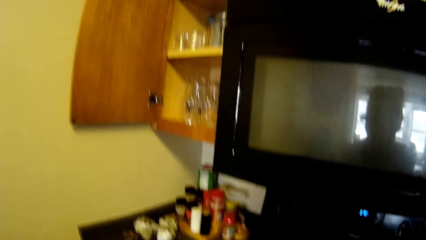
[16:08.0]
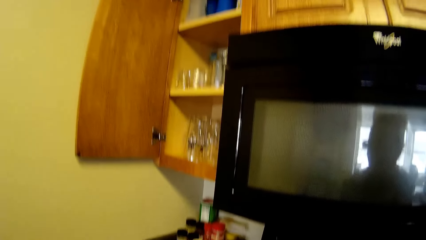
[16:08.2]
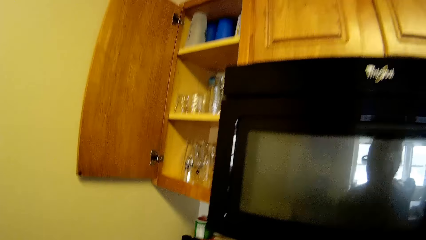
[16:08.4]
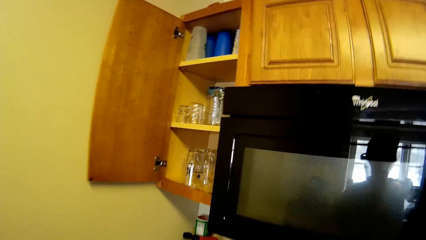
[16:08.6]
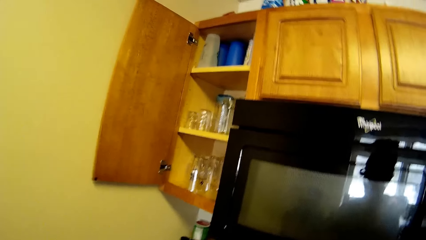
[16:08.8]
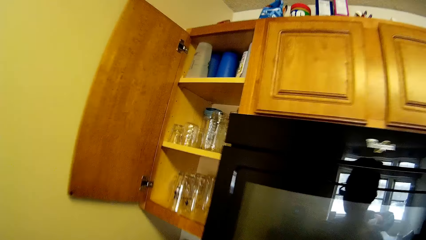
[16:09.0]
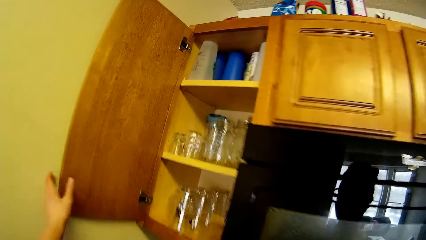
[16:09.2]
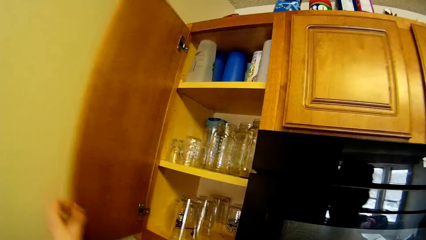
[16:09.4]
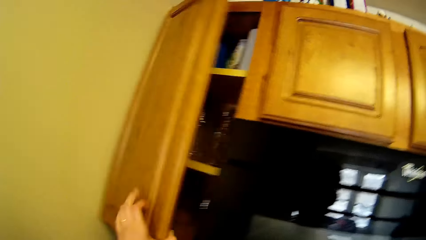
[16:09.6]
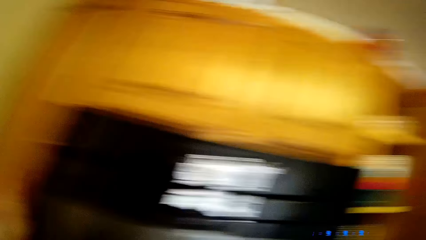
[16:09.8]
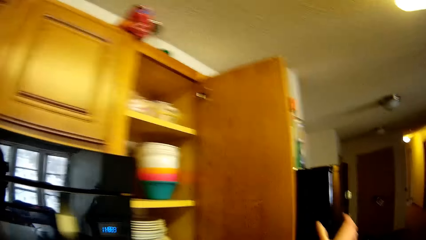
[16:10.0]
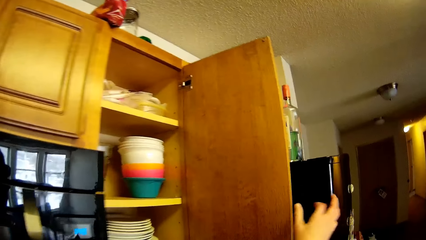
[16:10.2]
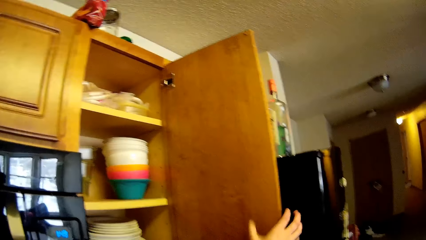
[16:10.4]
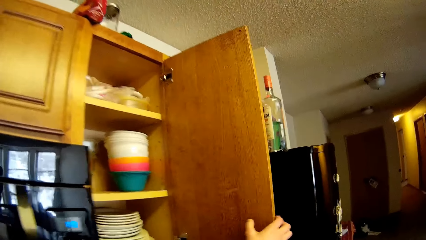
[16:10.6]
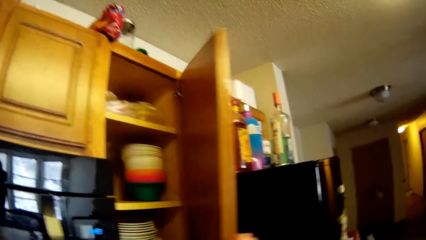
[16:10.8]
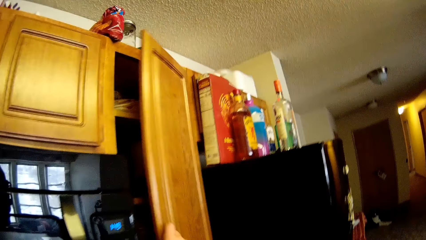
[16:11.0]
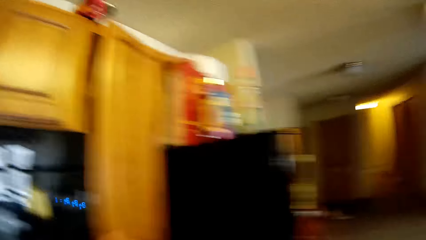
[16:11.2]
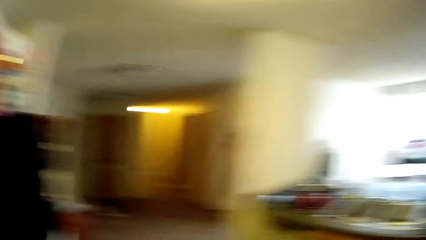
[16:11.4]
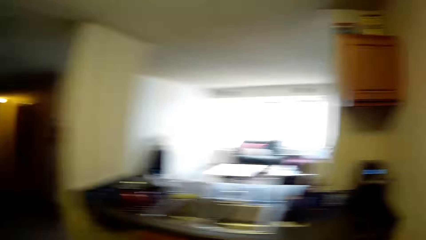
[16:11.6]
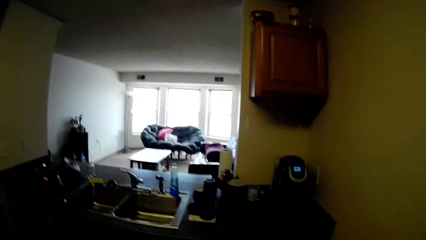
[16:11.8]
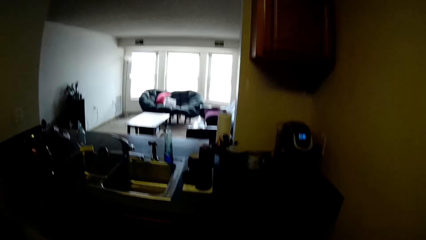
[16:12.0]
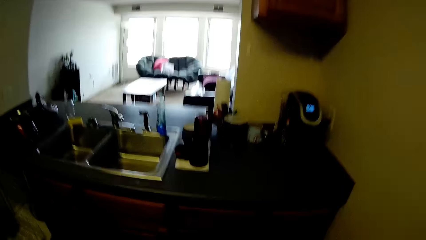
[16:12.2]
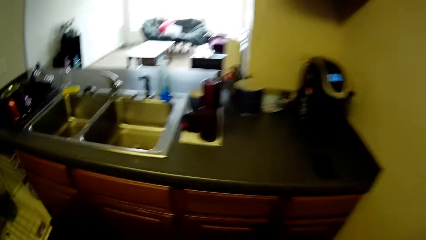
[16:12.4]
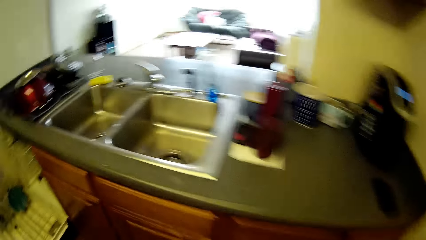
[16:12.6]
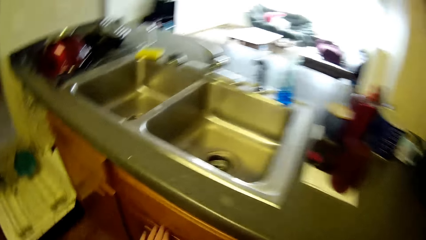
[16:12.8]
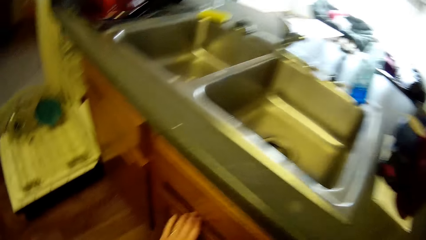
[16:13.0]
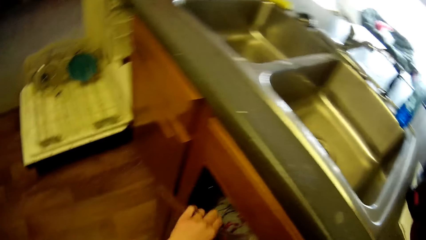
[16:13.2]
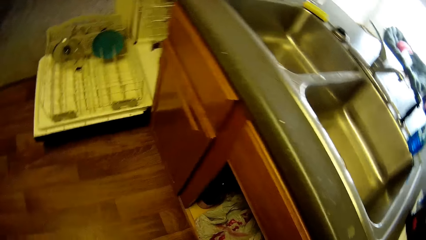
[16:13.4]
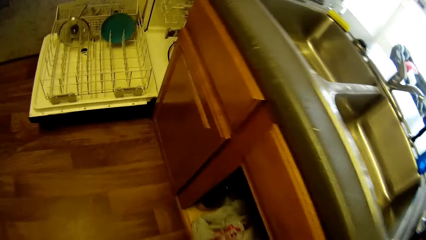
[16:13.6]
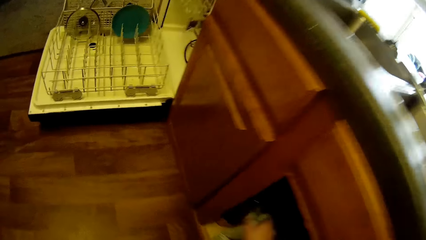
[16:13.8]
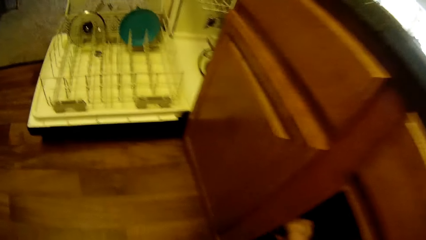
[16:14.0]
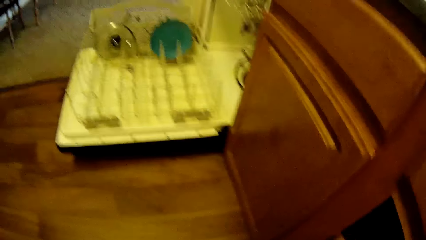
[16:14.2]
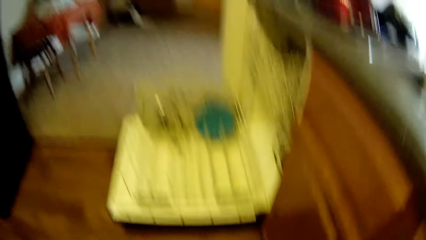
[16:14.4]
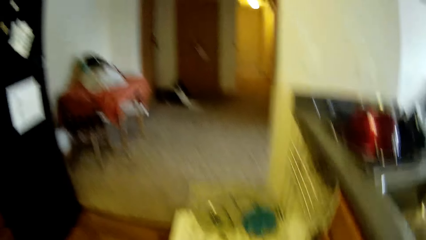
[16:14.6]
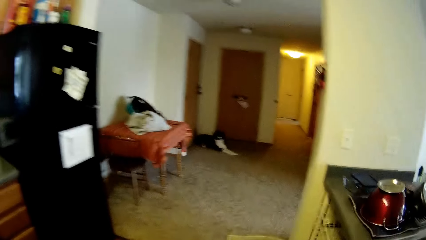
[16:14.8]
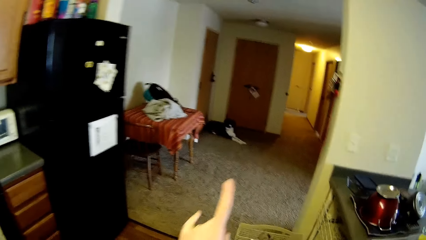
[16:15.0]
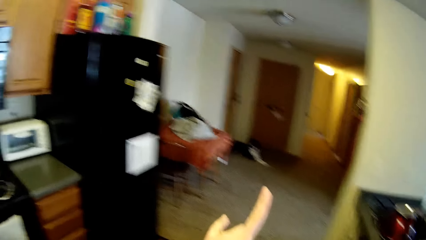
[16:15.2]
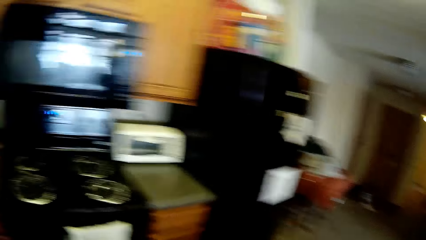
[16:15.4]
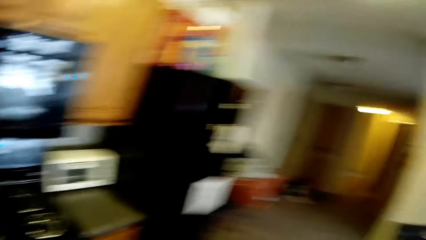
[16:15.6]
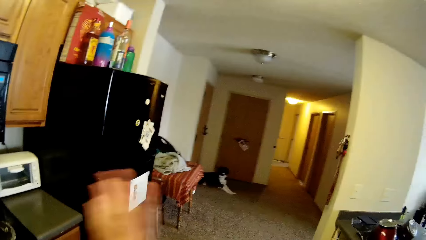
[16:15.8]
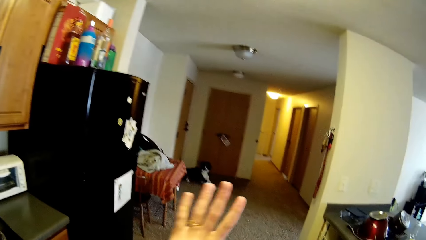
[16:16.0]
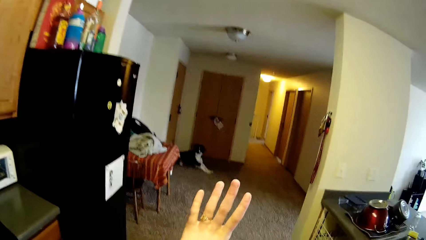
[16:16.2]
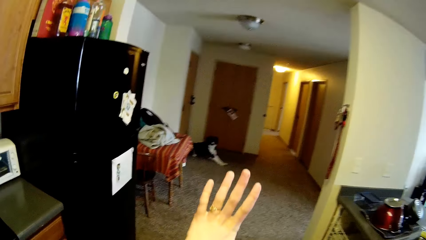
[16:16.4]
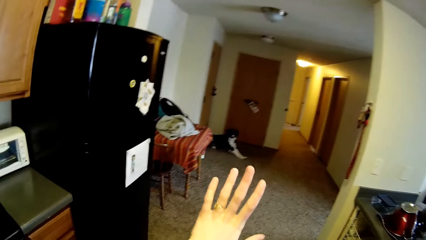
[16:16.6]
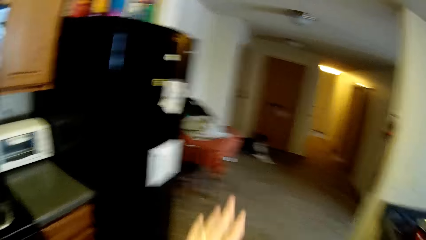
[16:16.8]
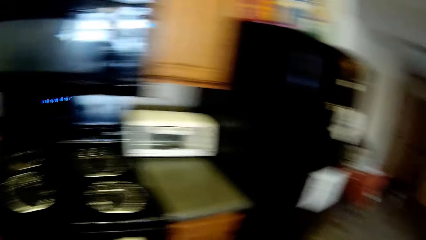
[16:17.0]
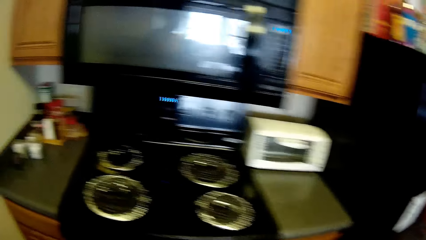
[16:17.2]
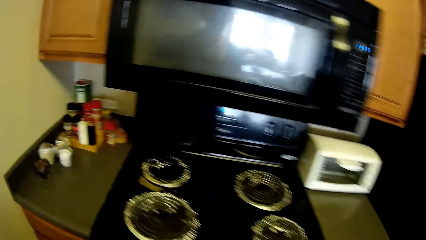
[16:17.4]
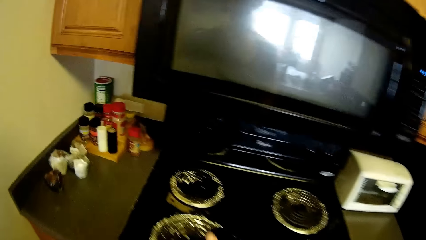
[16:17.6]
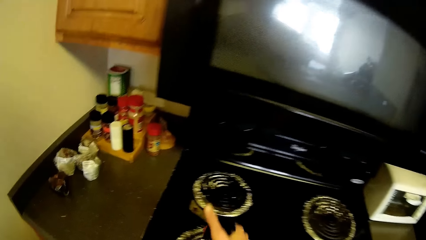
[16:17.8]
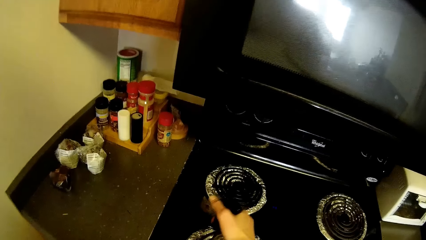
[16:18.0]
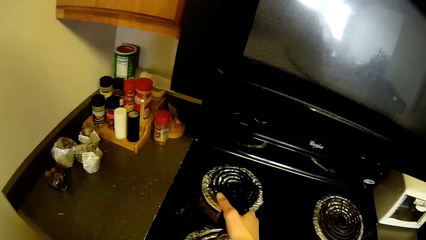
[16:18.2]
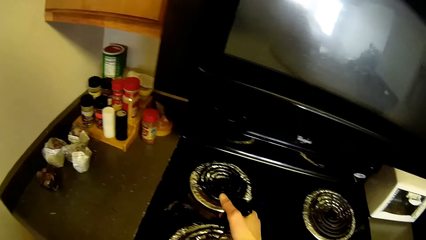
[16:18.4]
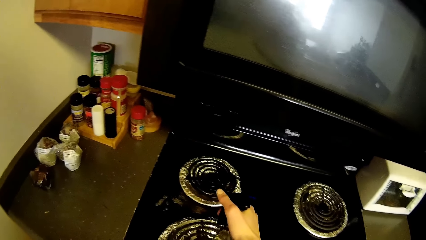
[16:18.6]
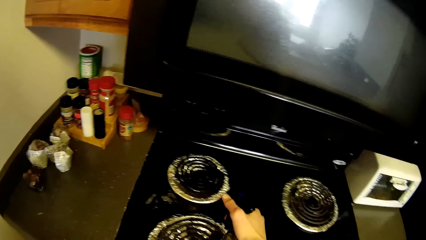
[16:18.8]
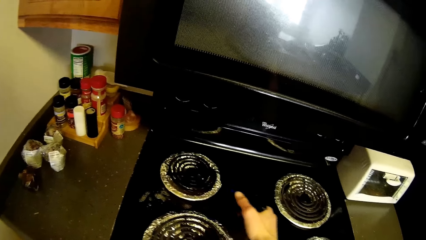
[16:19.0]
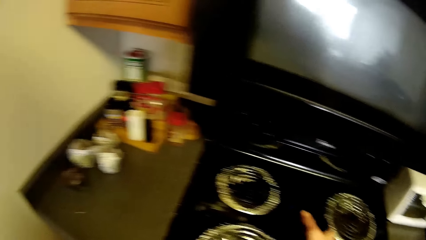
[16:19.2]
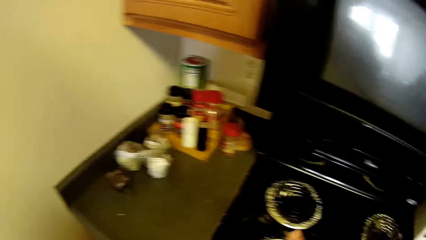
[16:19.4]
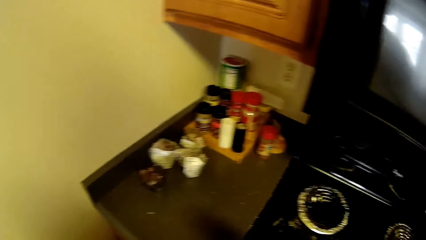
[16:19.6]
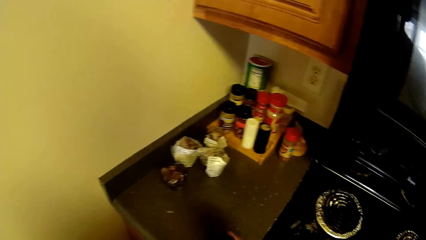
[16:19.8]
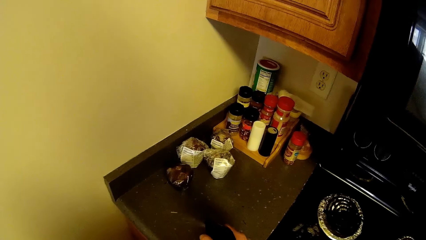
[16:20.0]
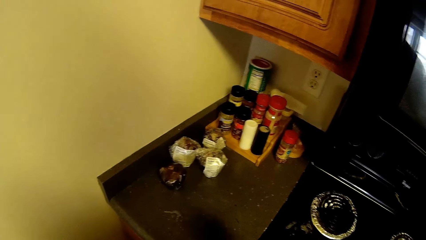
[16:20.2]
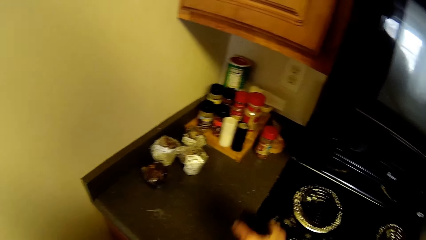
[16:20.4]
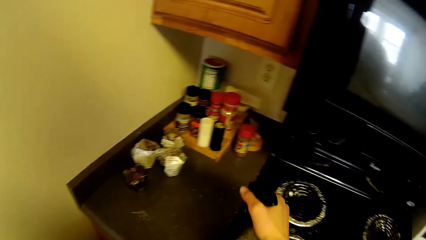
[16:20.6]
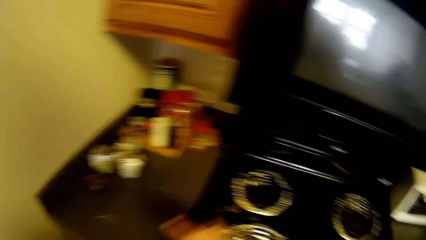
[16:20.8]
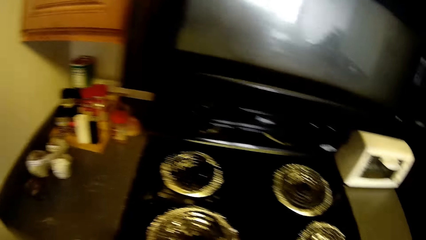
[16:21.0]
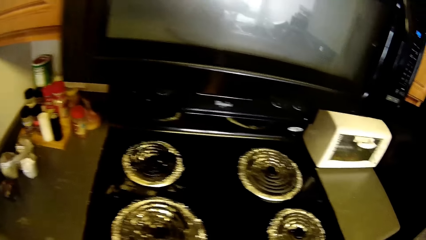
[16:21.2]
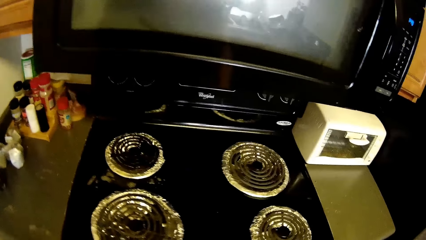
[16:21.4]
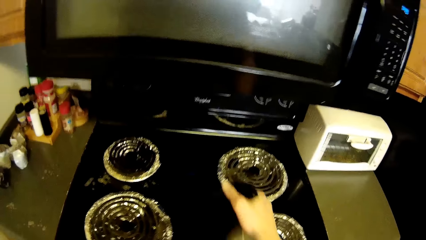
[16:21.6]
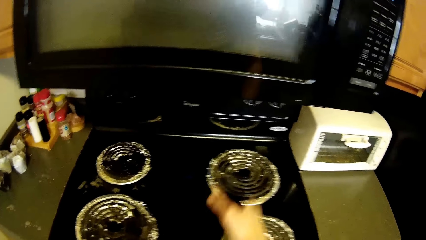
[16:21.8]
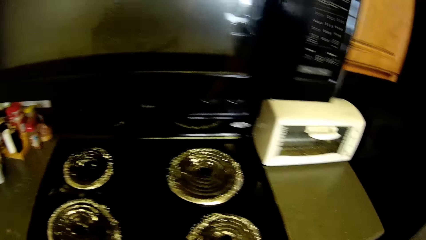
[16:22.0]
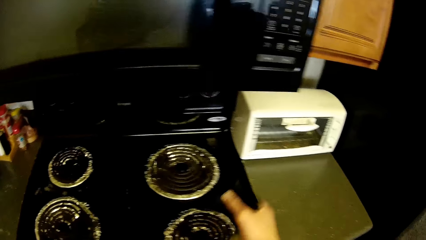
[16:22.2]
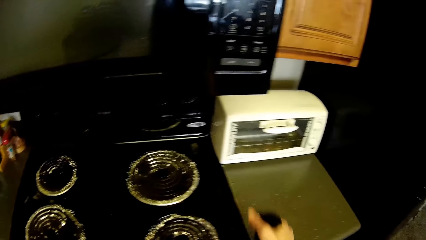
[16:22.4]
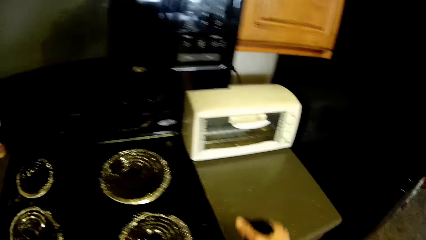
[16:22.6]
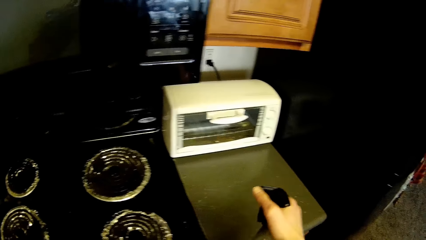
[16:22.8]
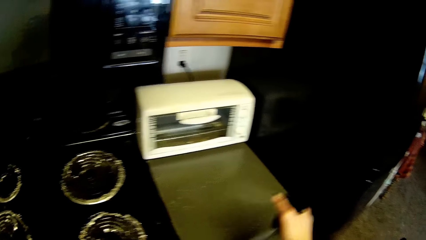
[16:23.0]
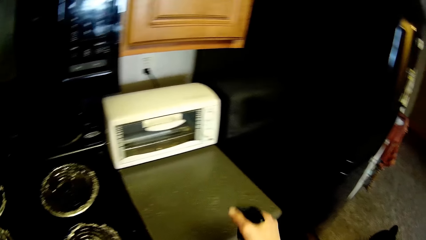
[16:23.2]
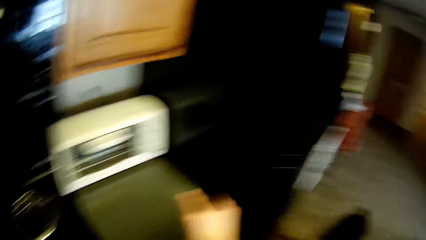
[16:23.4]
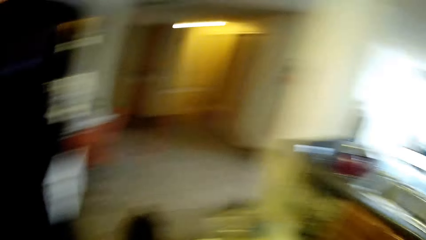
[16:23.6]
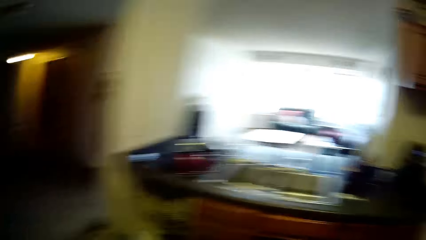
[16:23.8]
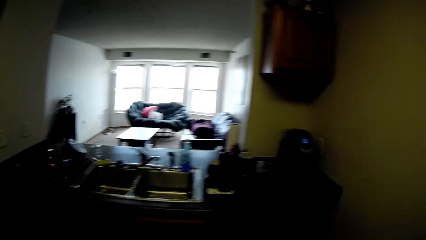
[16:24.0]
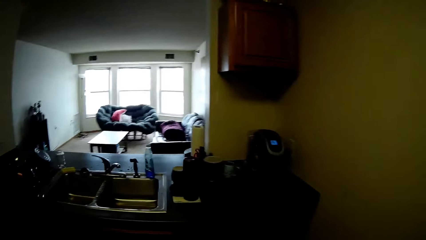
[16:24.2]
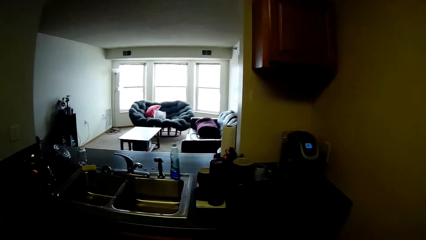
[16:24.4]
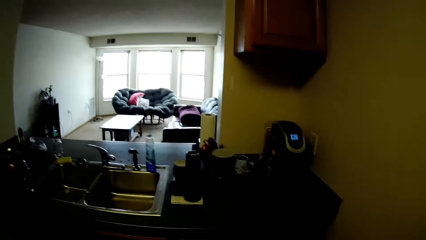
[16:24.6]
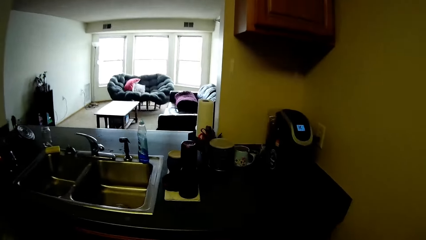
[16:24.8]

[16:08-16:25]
The camera wearer closes a cupboard. They close the cupboard again. They open a cabinet. They carry a spray bottle. They raise the left hand. They spray on the gas cooker and the countertop. They spray the gas cooker.
